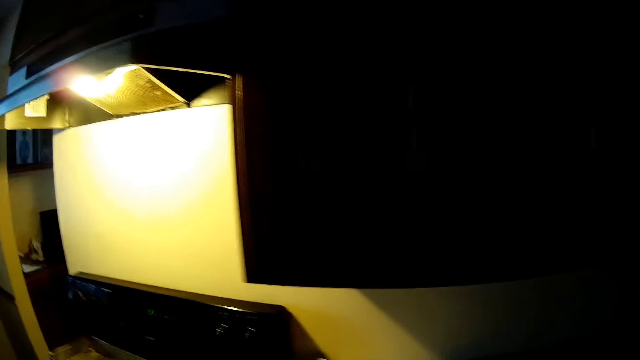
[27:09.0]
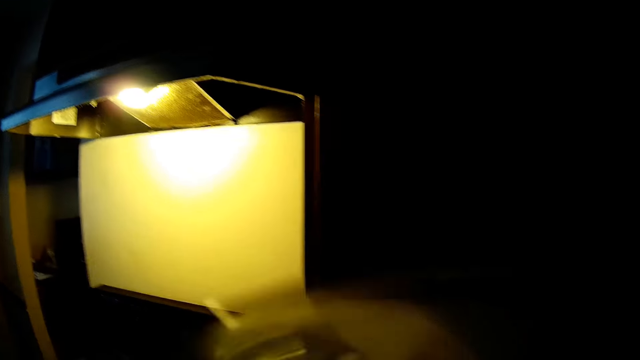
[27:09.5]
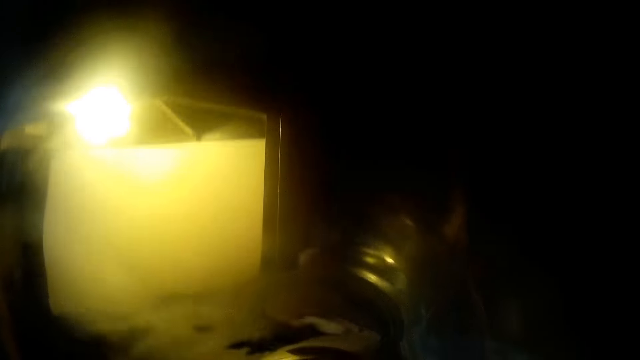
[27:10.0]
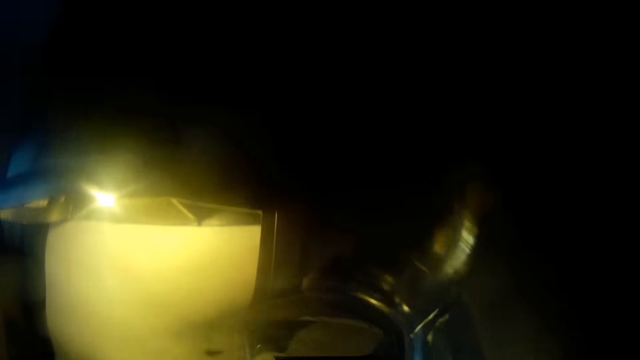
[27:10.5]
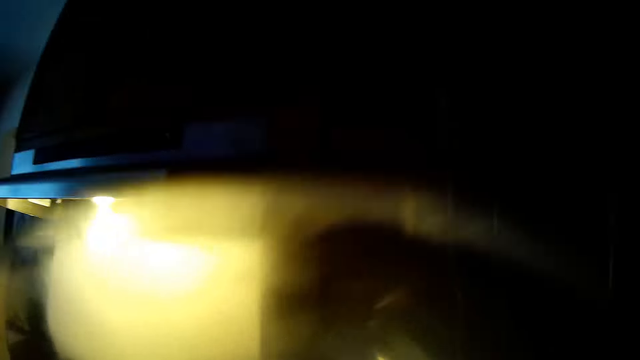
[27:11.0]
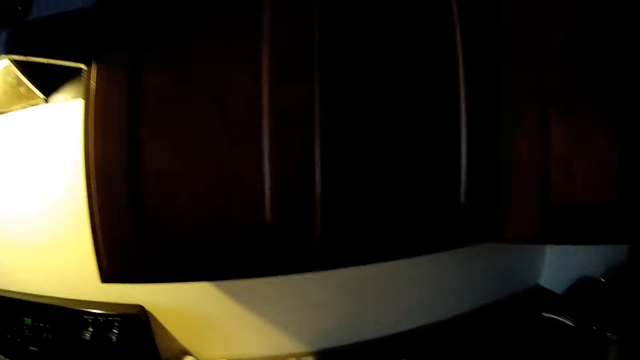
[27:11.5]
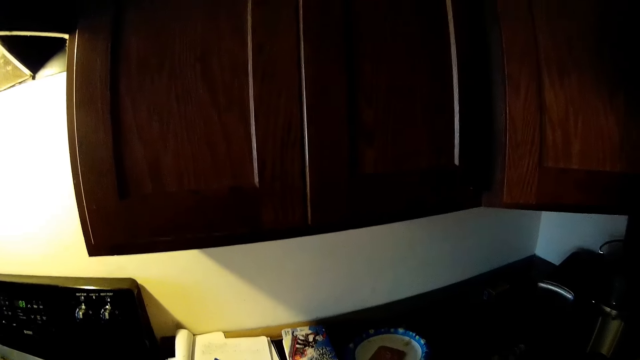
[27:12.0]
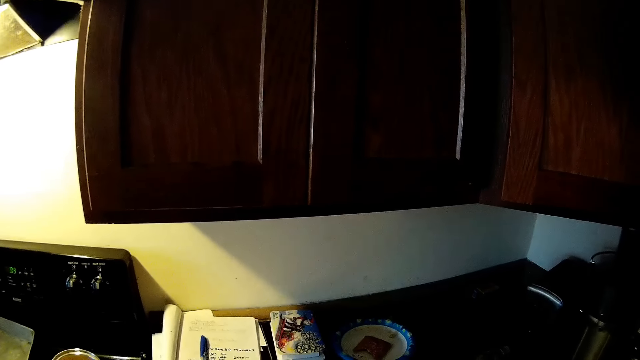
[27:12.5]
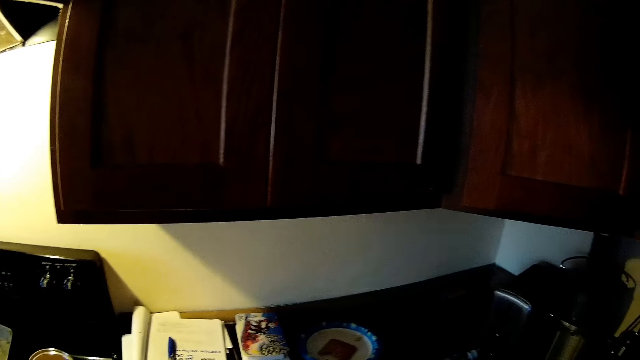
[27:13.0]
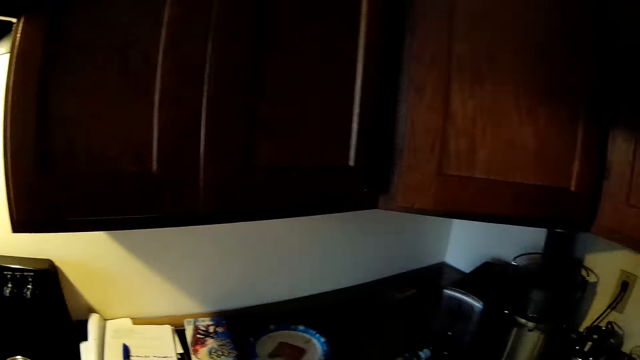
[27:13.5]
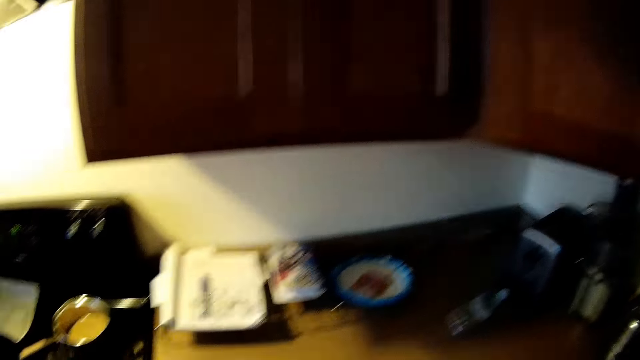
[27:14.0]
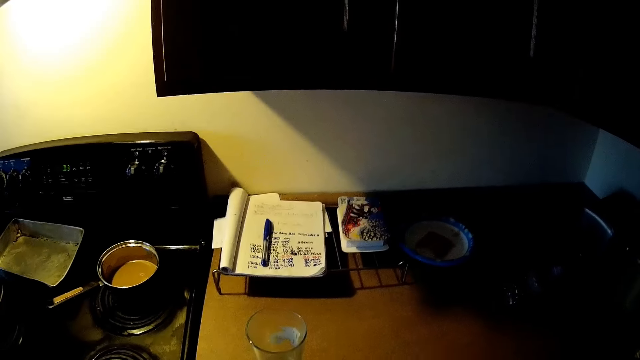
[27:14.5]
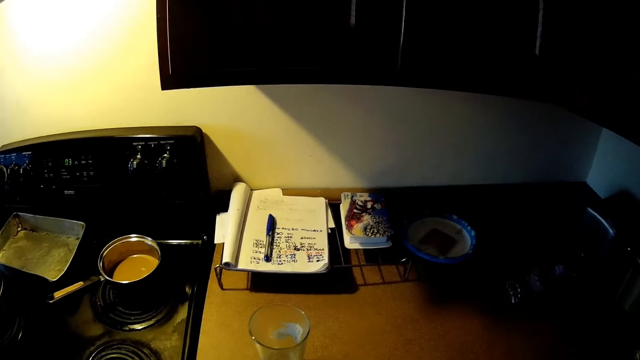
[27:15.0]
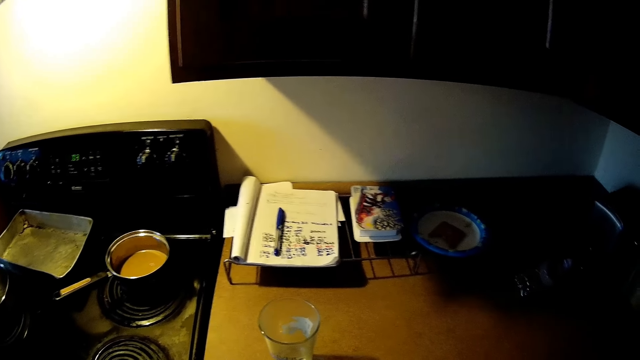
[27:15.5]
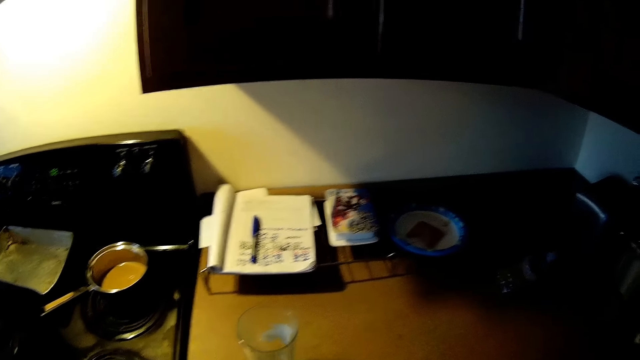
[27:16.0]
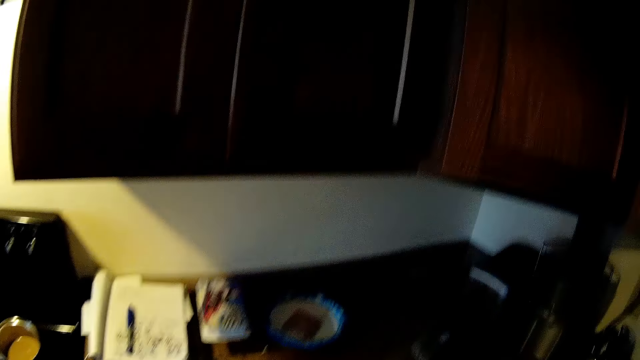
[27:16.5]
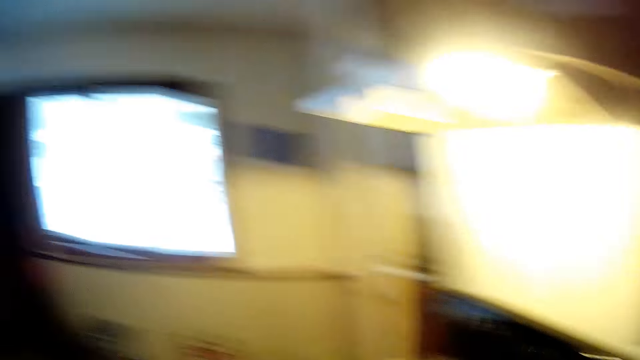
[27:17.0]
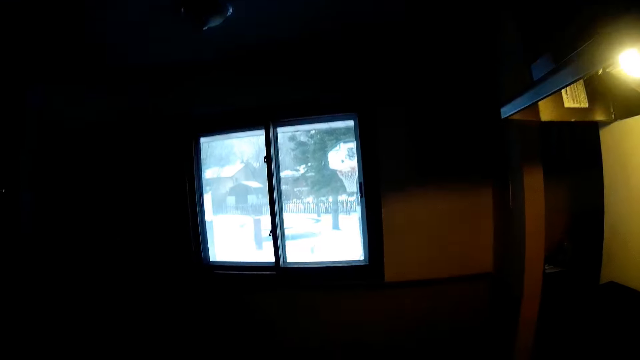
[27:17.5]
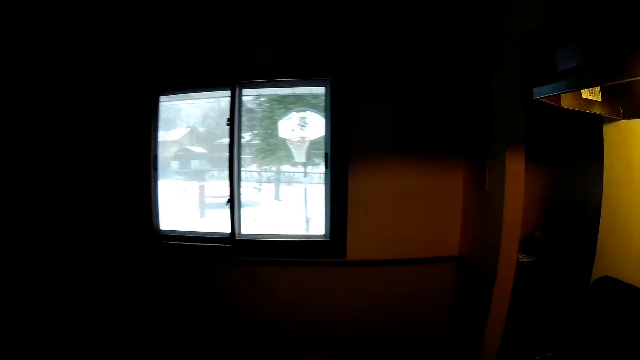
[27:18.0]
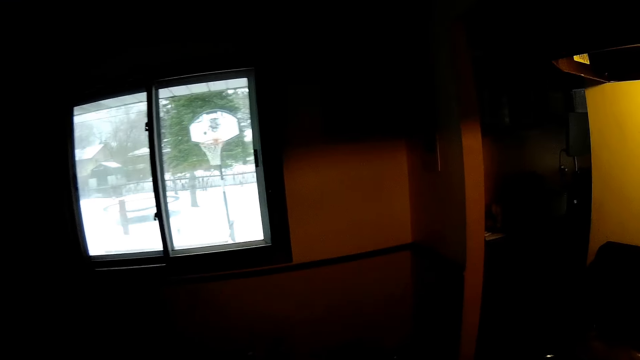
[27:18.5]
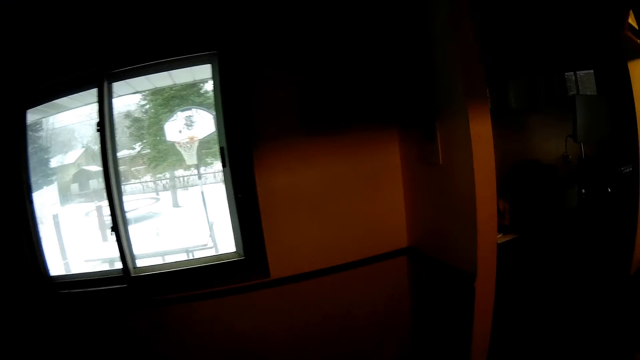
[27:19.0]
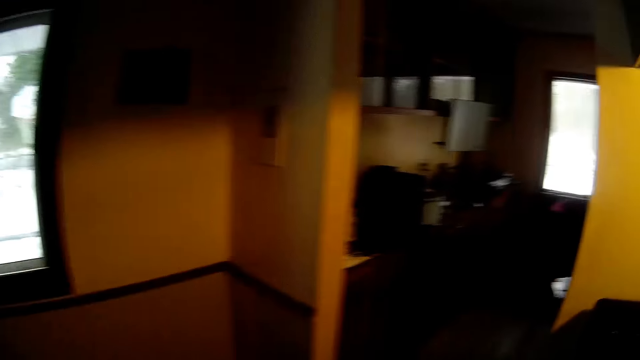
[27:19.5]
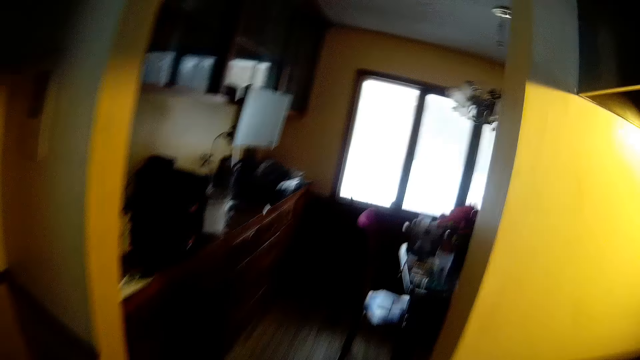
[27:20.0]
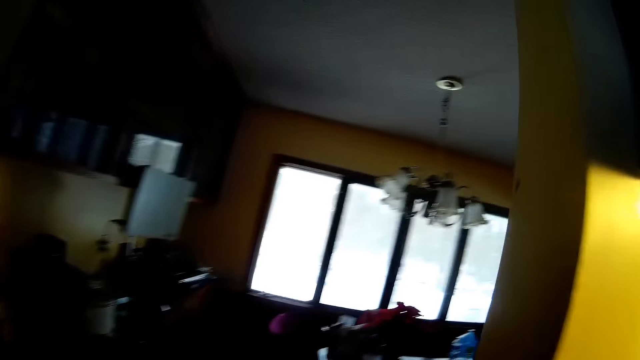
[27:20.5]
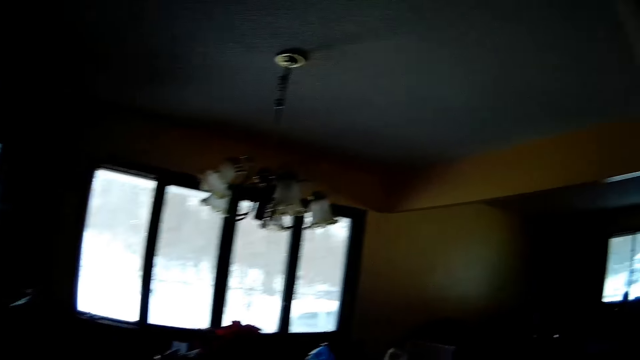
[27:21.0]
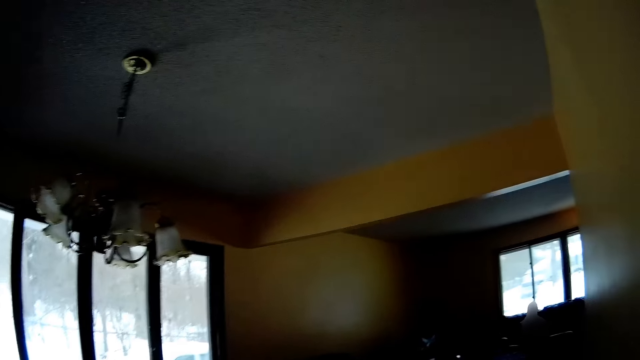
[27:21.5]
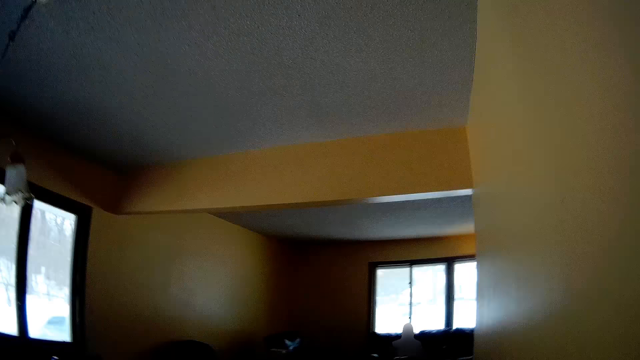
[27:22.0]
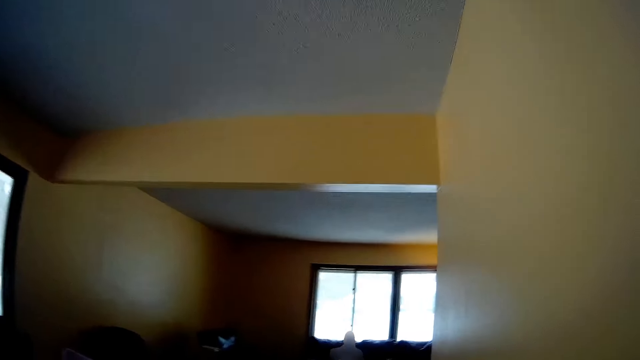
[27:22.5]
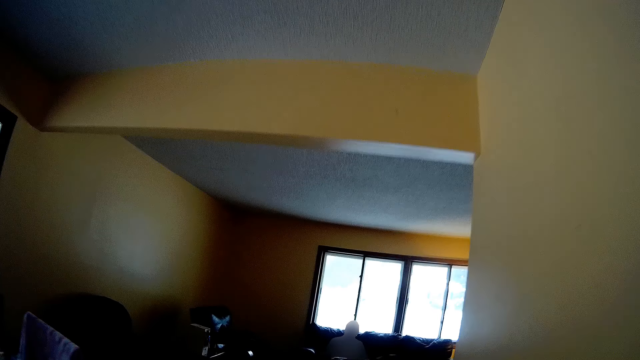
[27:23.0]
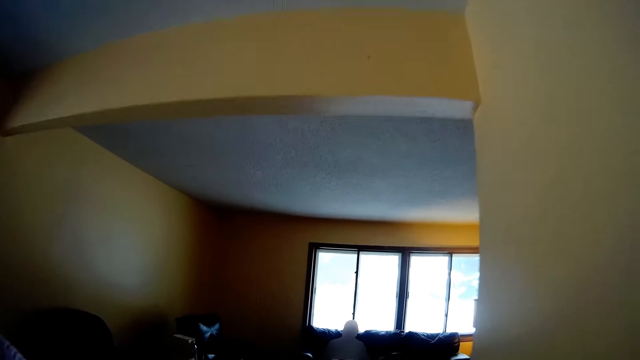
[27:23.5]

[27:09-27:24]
The camera wearer drinks. They walk towards another room.

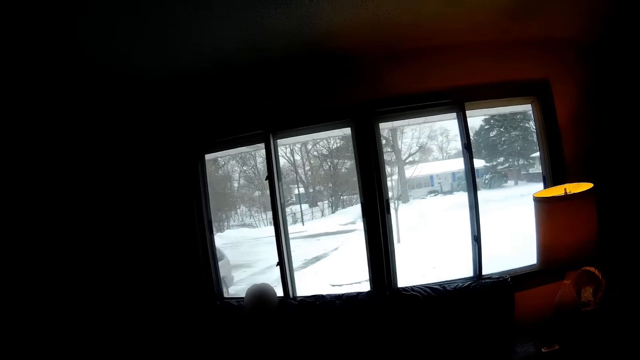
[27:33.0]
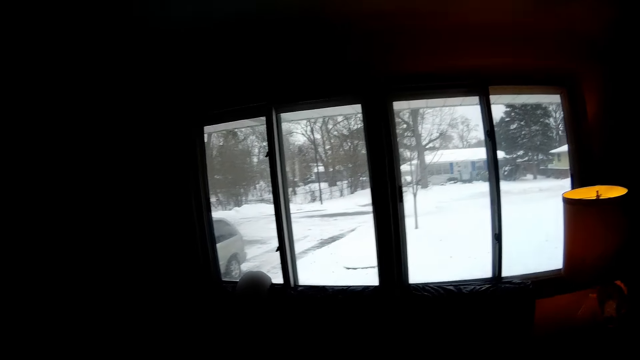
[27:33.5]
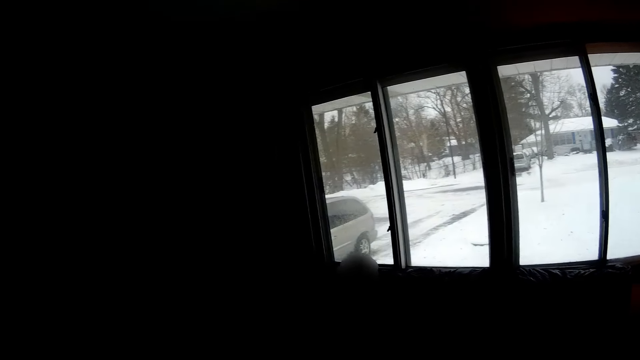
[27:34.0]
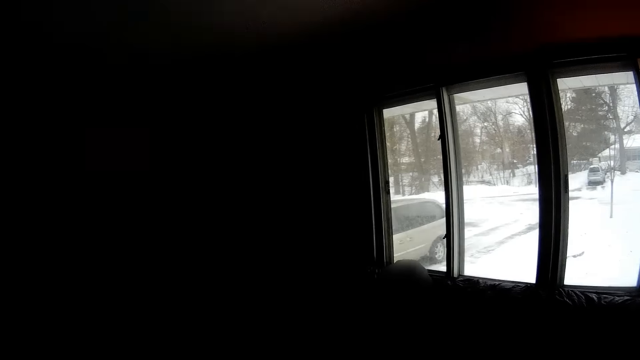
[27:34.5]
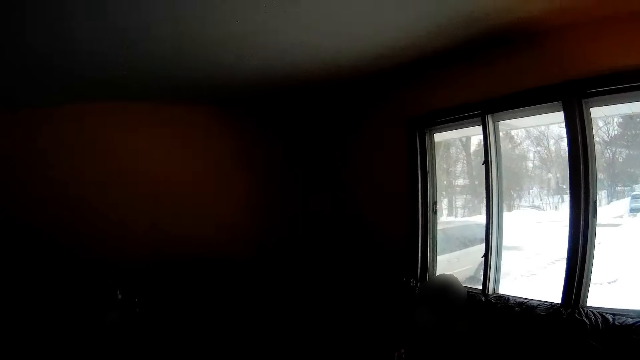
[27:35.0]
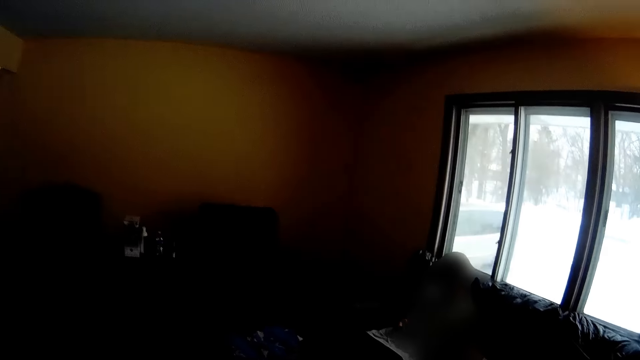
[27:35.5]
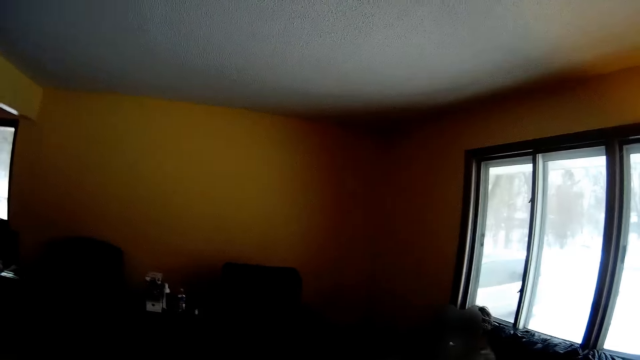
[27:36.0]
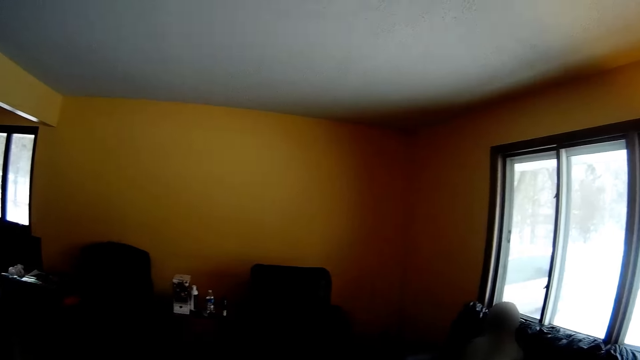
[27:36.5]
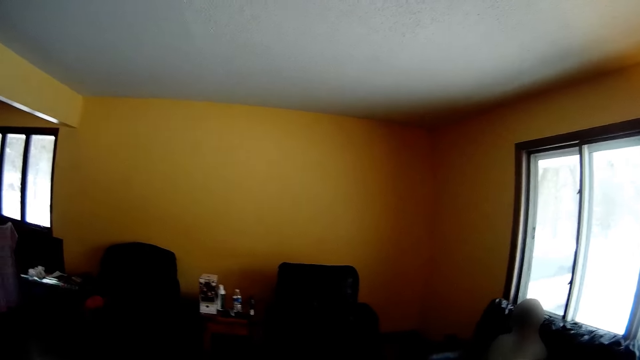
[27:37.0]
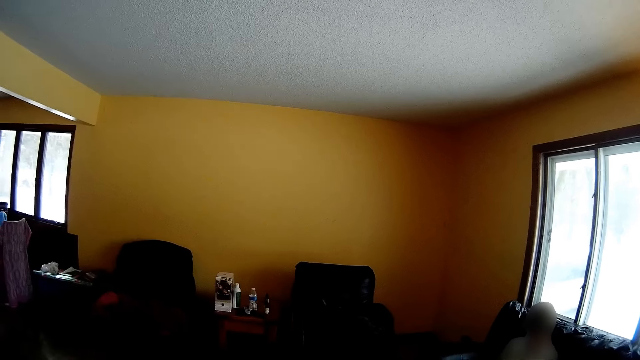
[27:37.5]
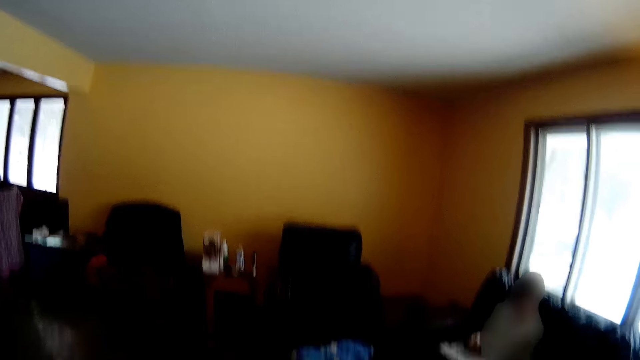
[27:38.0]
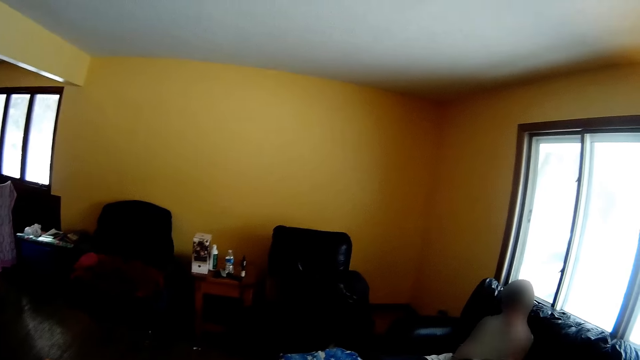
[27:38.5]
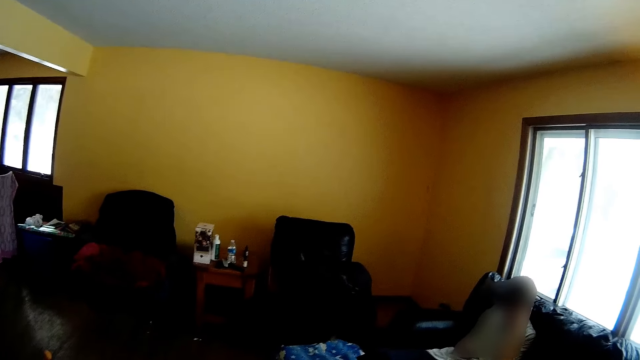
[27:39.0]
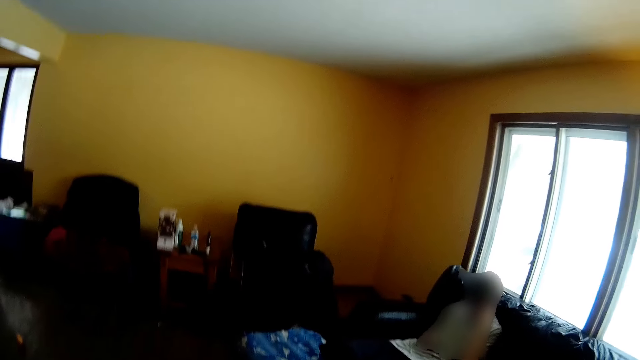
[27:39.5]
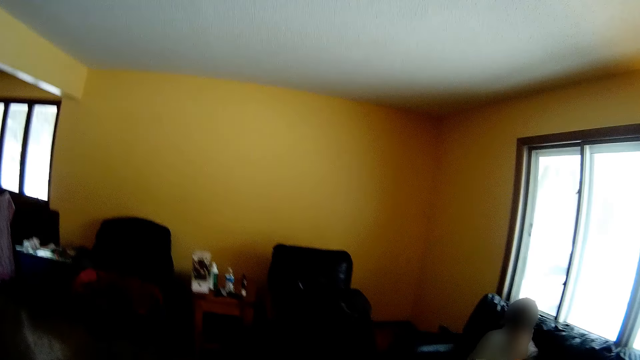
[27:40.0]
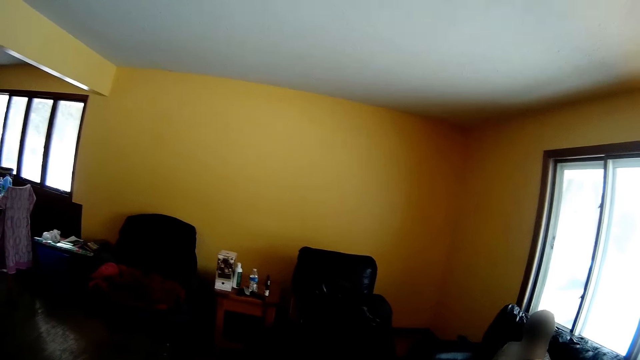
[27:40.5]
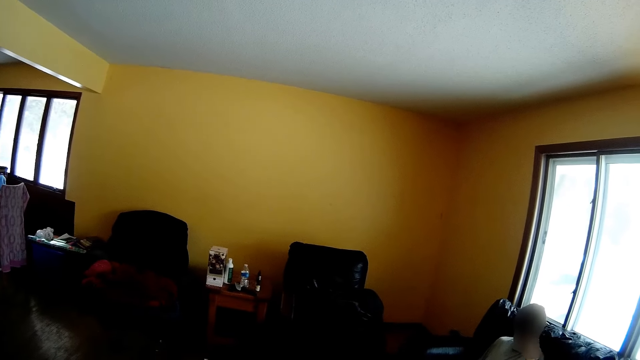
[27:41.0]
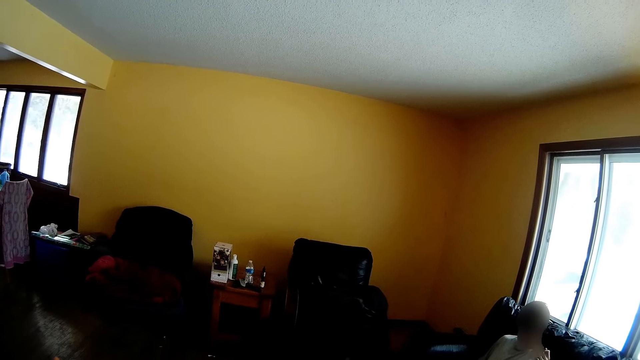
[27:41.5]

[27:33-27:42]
The camera wearer directs the camera at someone.
